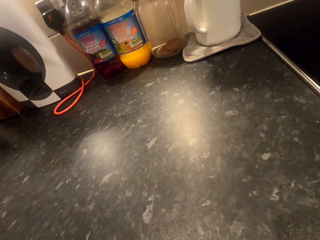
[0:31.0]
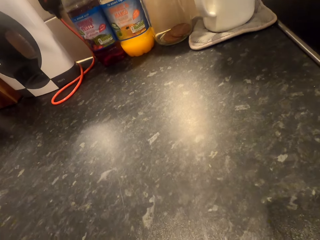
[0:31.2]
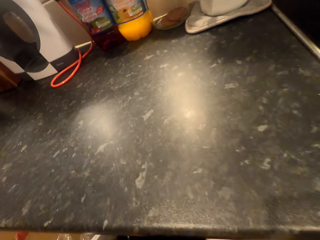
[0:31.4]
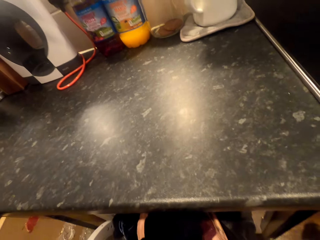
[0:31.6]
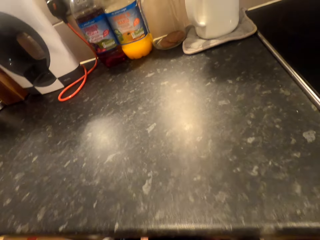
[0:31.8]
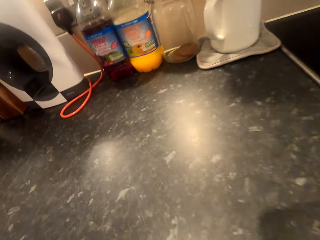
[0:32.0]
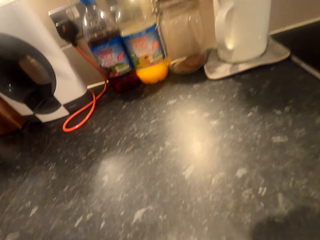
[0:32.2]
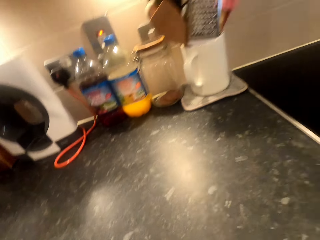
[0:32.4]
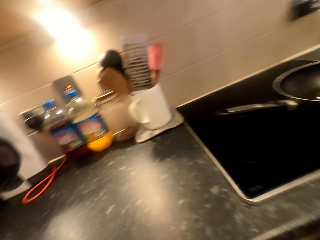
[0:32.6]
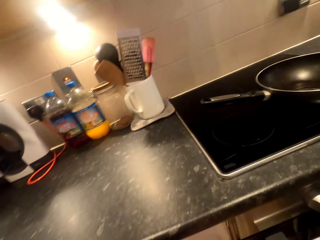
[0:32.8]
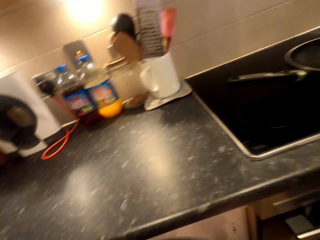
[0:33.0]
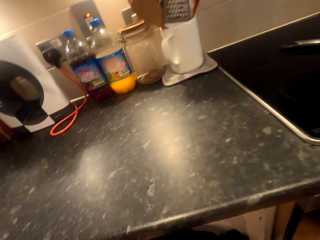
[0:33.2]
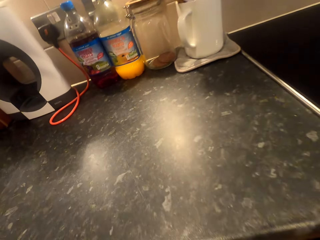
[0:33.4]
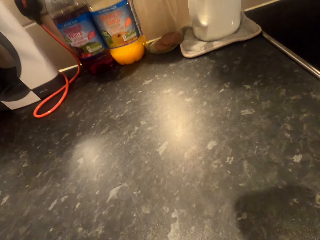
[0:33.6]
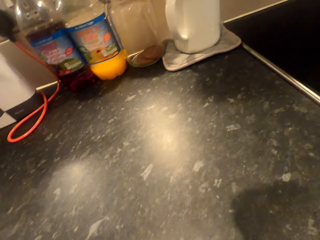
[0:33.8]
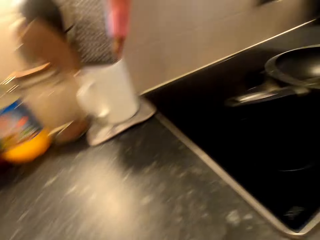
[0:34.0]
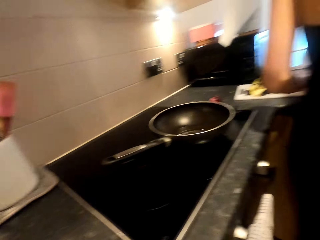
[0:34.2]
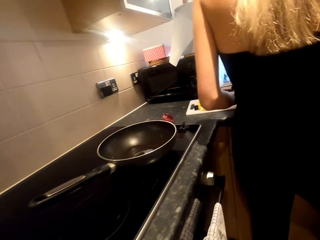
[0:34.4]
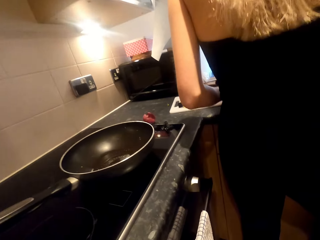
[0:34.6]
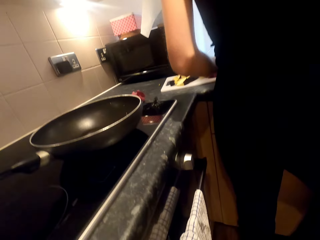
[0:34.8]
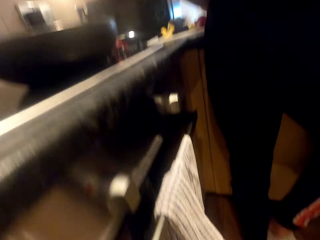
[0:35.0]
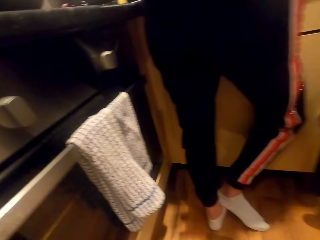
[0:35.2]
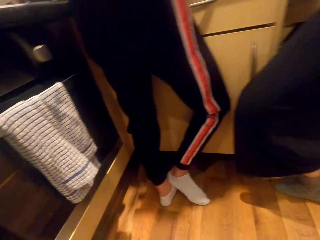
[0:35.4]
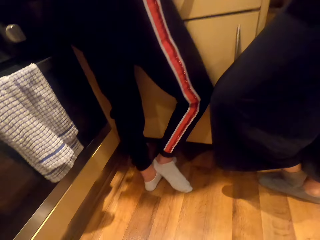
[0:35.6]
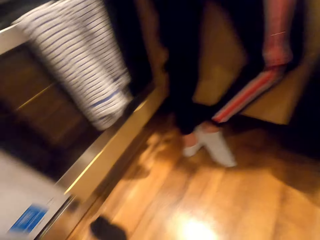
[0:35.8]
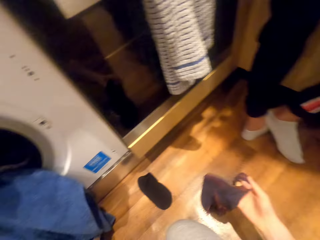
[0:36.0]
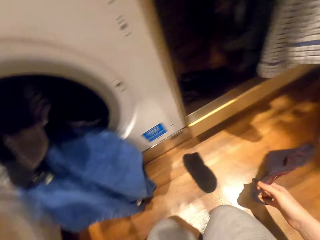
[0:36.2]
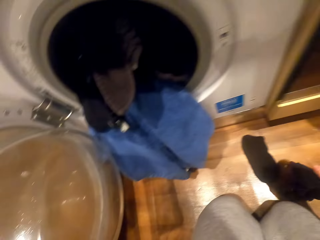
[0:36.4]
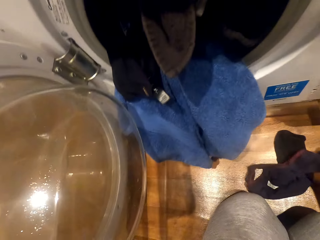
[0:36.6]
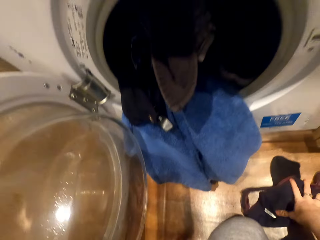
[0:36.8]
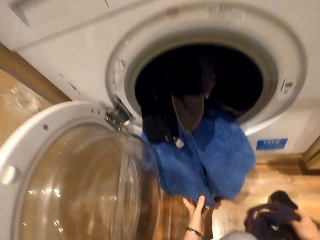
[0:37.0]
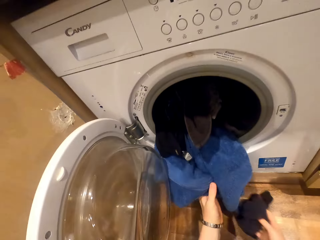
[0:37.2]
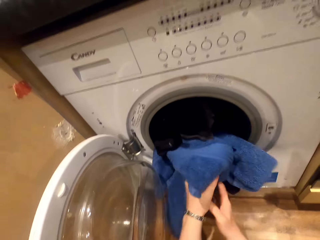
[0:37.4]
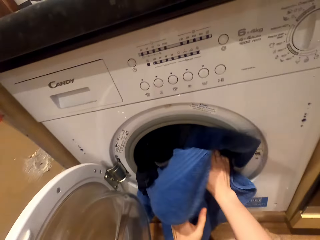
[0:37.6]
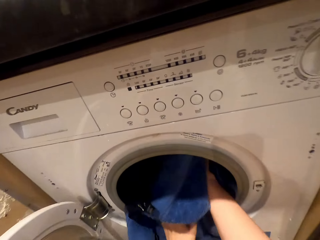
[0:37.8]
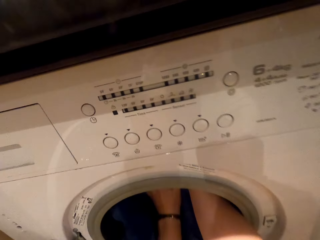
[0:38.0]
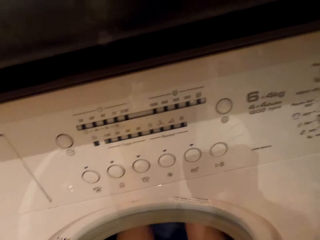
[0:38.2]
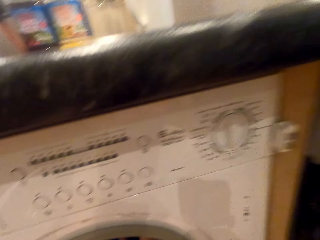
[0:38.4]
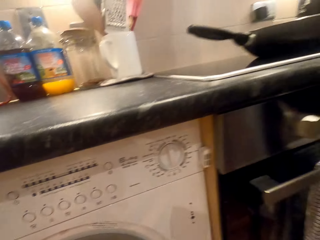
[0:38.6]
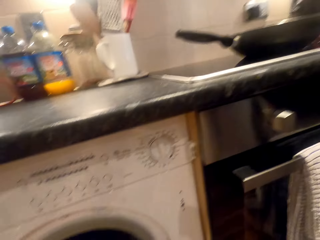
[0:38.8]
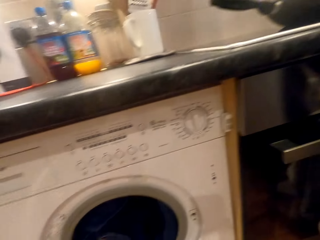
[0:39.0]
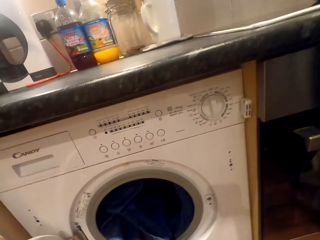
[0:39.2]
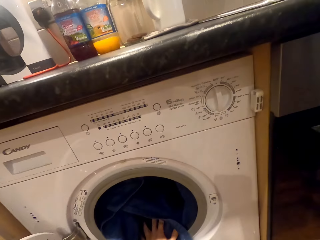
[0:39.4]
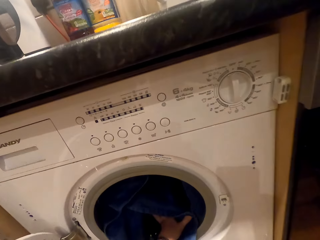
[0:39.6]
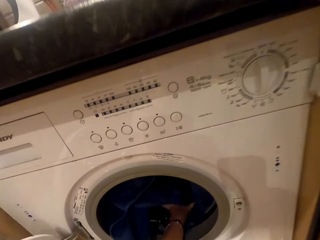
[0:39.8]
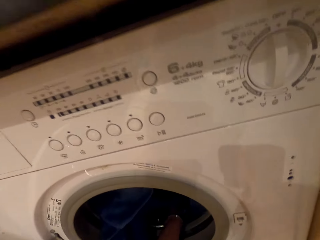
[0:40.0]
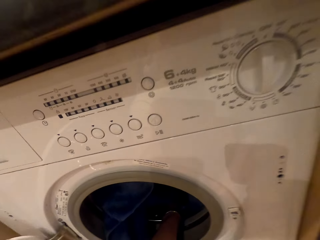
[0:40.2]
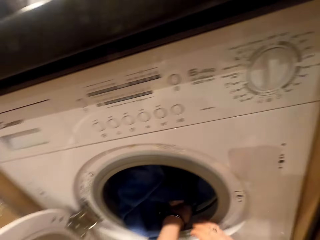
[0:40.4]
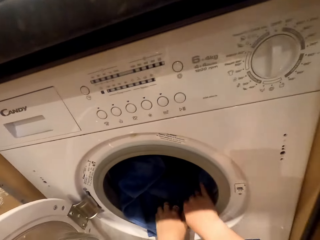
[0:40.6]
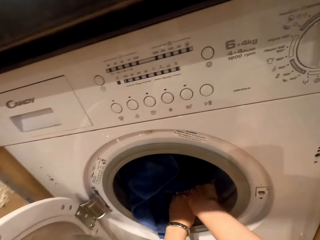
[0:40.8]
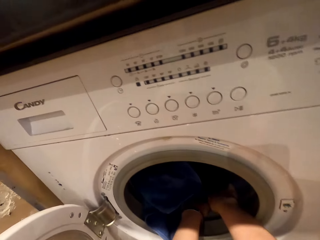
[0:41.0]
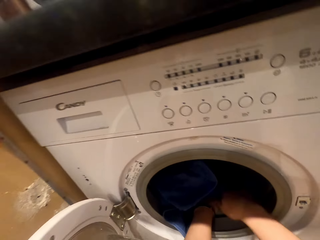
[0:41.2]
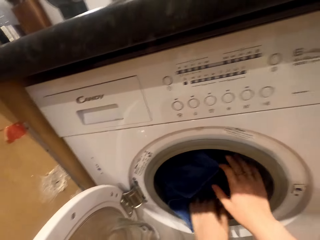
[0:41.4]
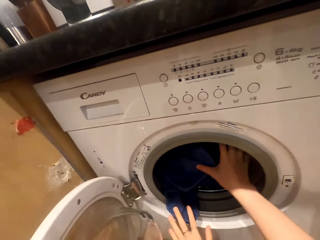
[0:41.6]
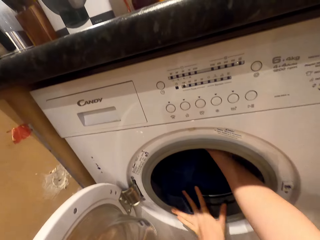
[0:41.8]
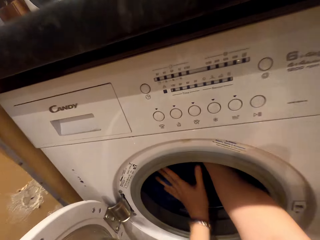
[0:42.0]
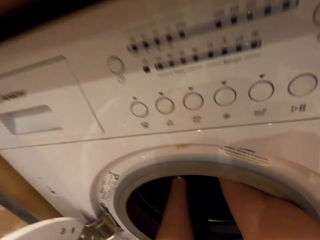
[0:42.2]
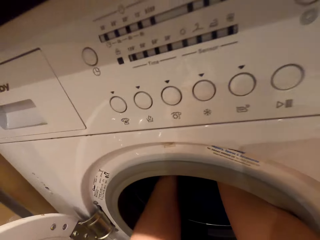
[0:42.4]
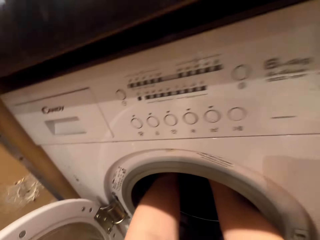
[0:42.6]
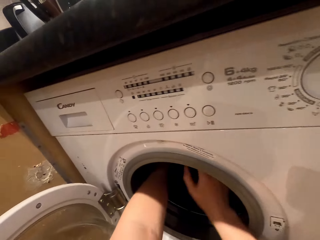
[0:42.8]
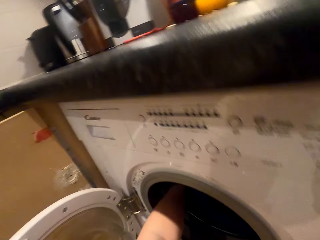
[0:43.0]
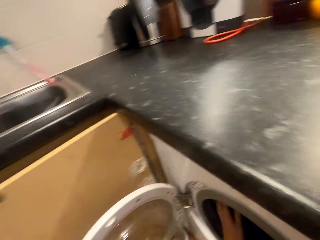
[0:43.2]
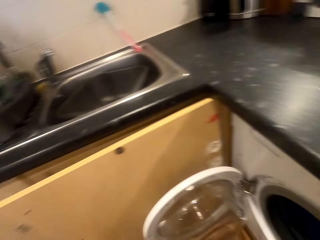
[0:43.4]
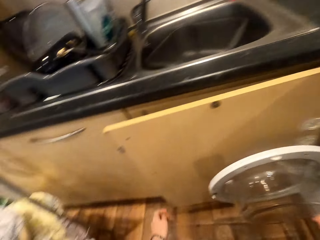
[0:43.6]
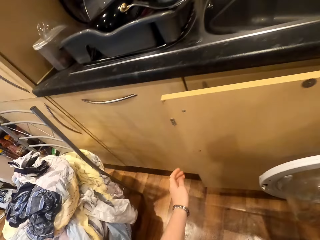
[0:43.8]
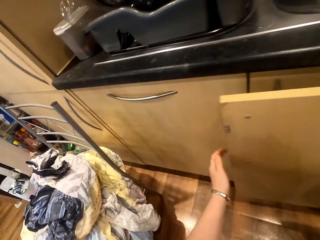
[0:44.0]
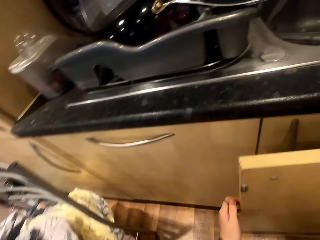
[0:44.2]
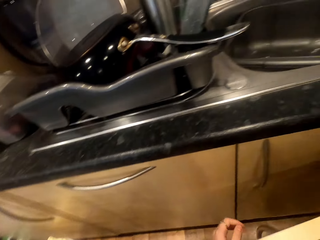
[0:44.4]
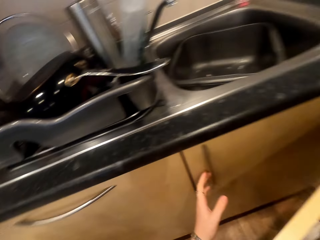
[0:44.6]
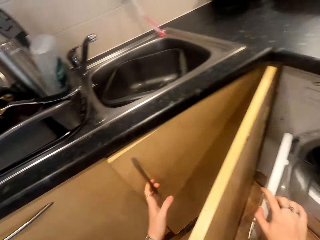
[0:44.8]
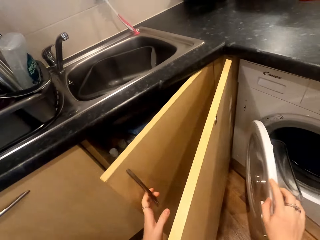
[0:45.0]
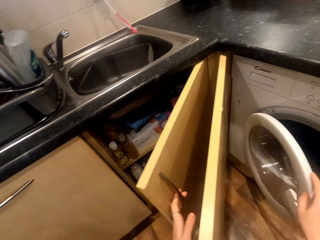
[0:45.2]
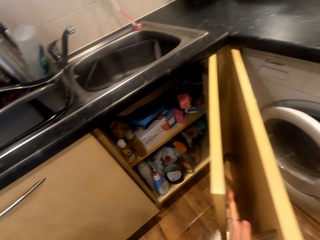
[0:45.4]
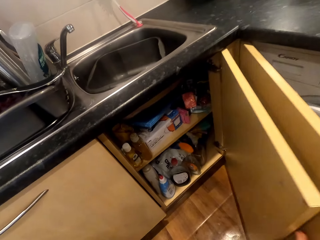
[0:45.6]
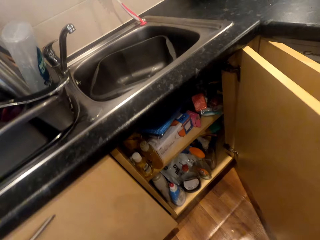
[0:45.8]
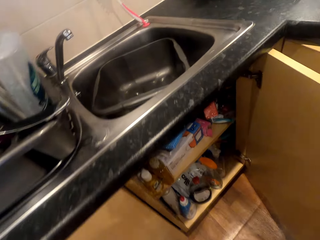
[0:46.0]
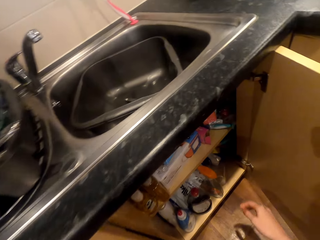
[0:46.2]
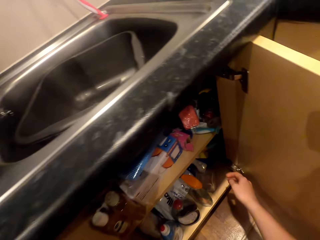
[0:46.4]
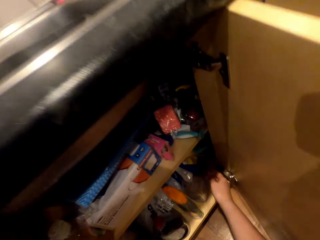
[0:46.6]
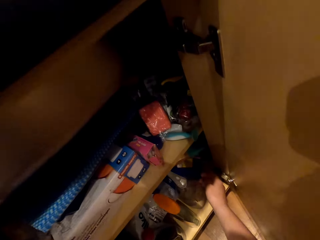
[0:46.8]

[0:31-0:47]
The camera wearer holds a piece of cloth. They pick up a sock on the floor. They put the clothes in the washing machine. They push the cabinet door. They open the cabinet. They push the washing machine door. They grab a container in the cabinet.

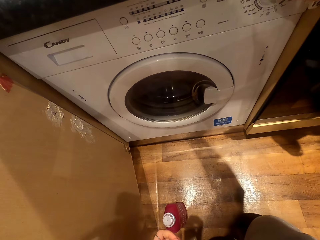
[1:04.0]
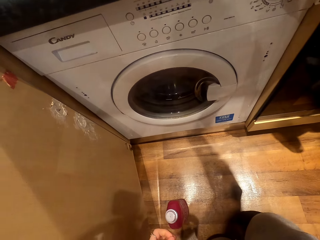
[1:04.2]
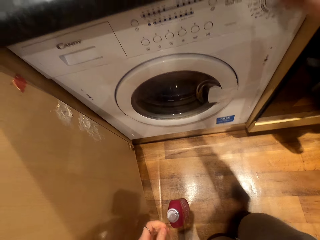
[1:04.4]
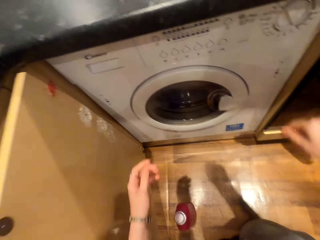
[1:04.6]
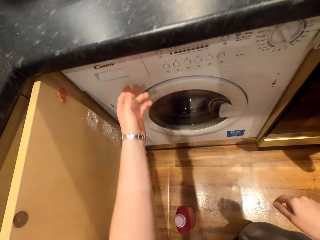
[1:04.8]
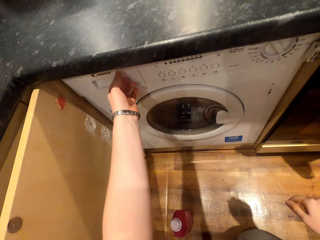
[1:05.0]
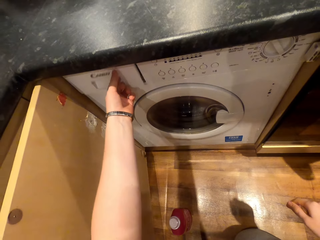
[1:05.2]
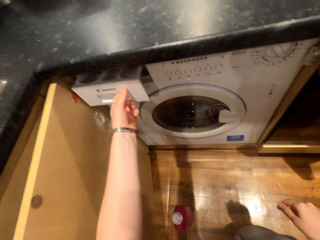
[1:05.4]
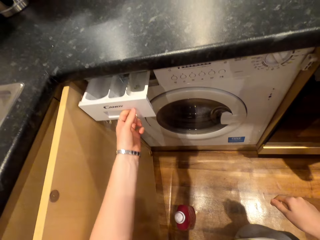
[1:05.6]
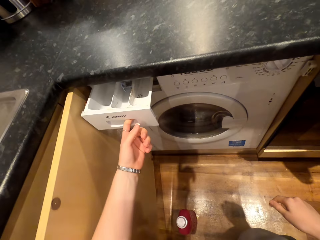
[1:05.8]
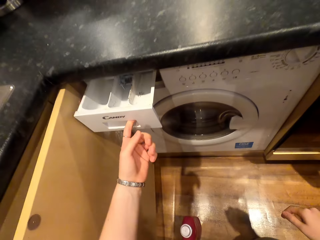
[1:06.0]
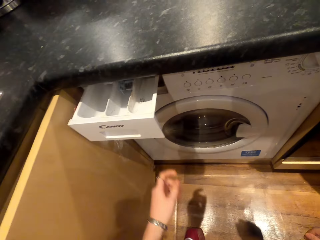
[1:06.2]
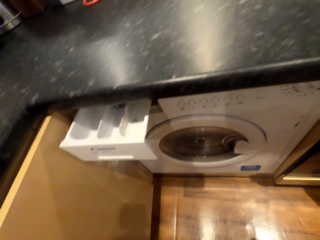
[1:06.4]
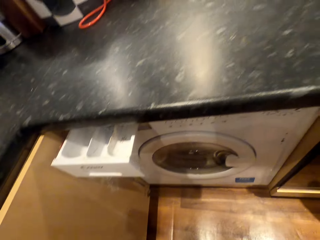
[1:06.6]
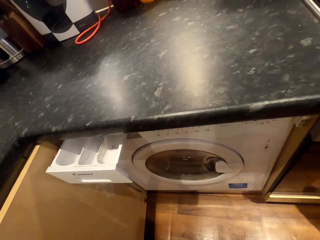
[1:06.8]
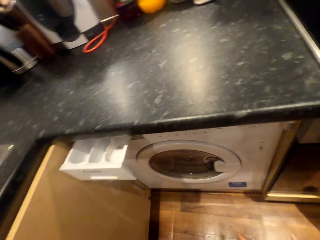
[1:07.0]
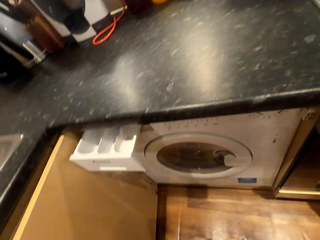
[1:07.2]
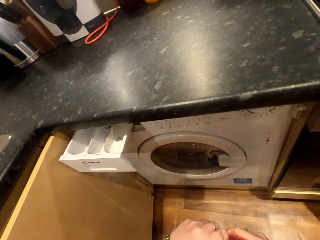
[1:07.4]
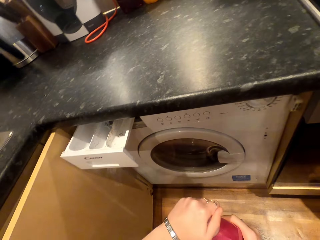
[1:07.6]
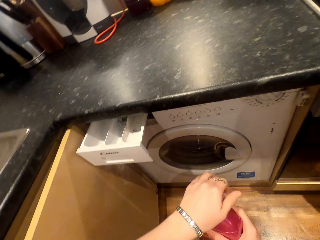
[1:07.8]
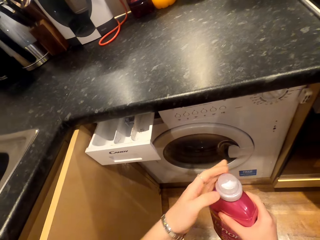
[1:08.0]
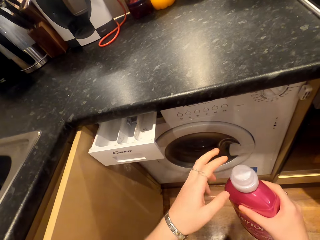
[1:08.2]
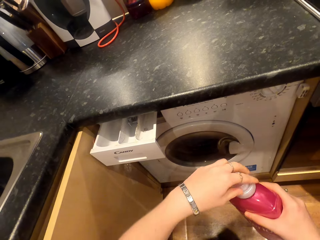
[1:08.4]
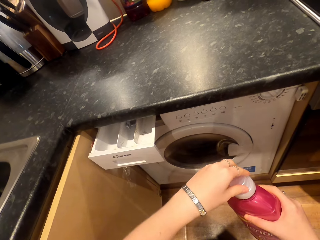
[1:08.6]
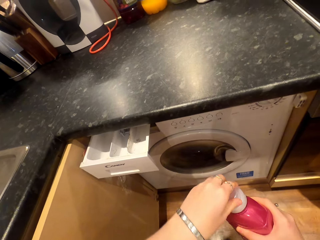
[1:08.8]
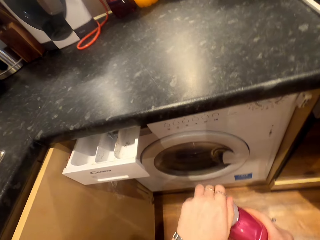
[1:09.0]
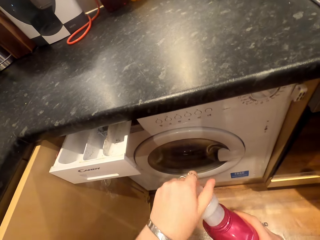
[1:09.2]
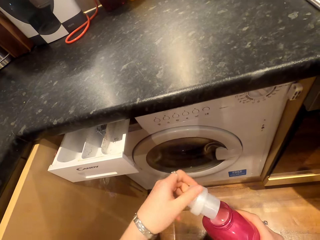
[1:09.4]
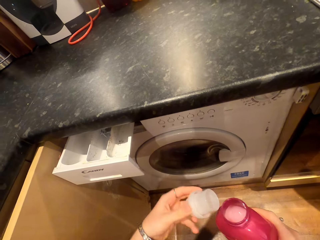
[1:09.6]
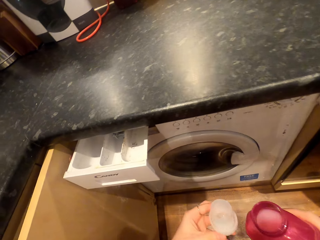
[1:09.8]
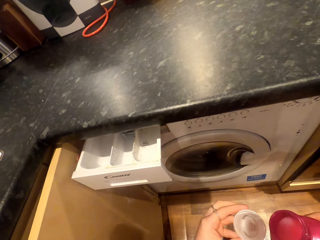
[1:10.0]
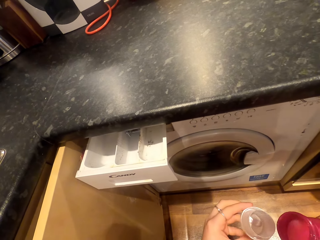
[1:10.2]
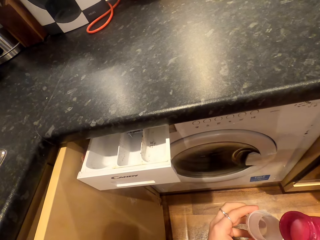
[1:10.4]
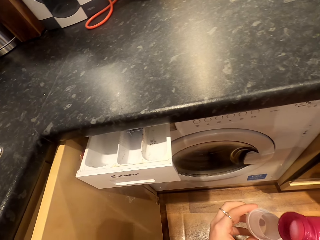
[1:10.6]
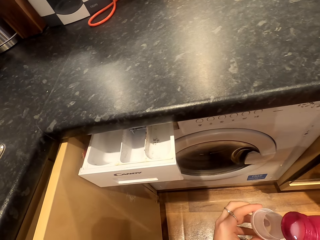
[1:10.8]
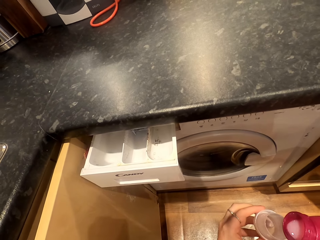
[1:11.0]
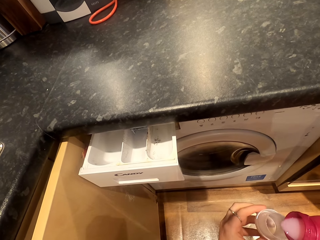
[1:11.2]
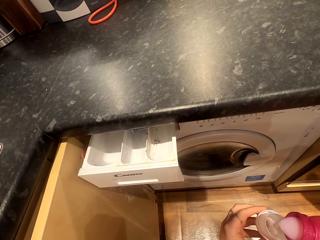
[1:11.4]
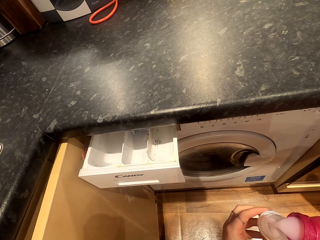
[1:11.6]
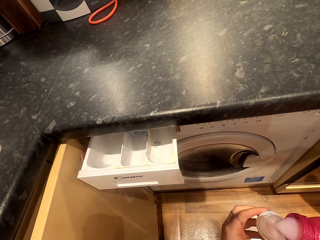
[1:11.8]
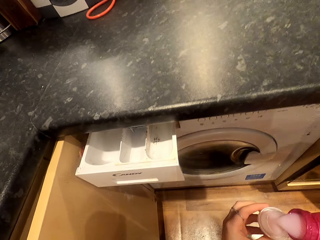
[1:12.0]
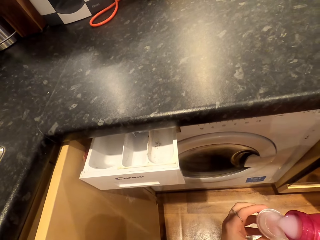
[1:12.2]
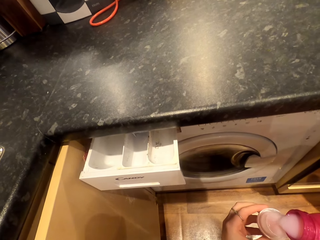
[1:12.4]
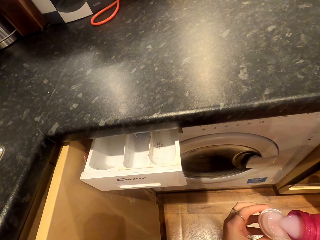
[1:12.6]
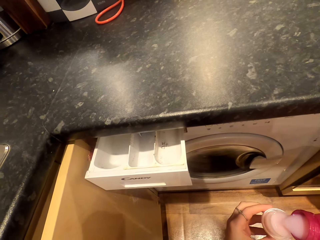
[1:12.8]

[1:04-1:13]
The camera wearer pulls the detergent drawer. They open the fabric softener. They pour the fabric softener into the lid.
